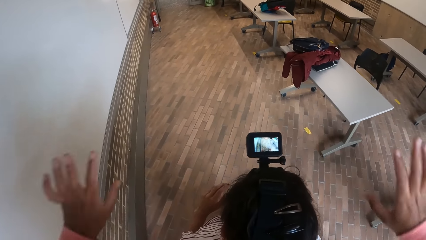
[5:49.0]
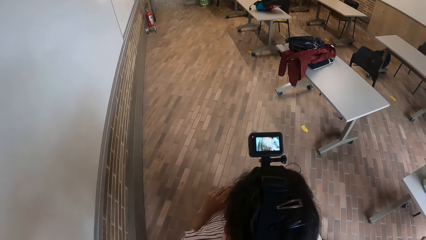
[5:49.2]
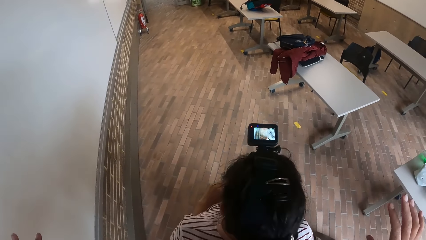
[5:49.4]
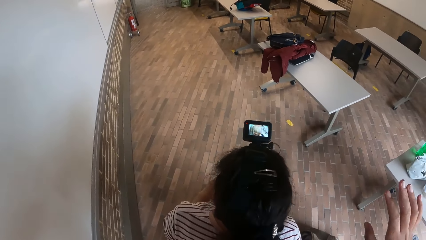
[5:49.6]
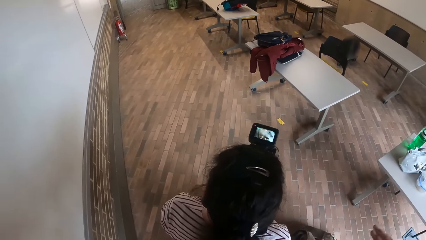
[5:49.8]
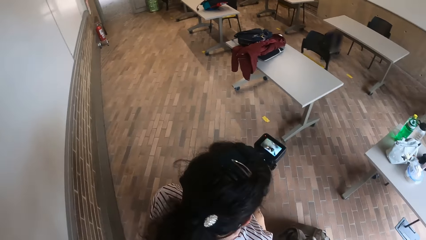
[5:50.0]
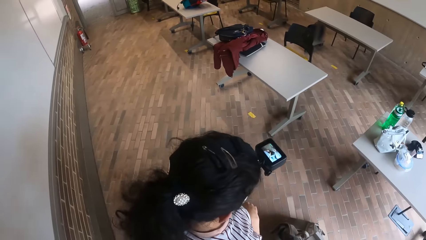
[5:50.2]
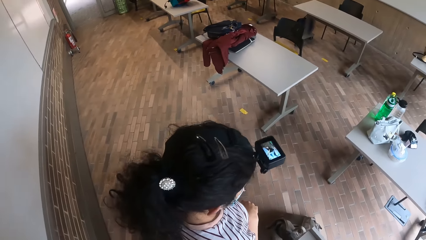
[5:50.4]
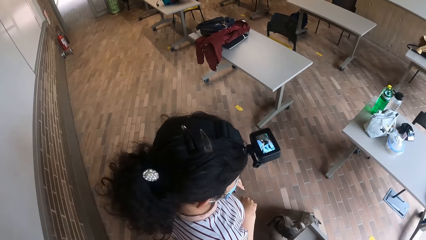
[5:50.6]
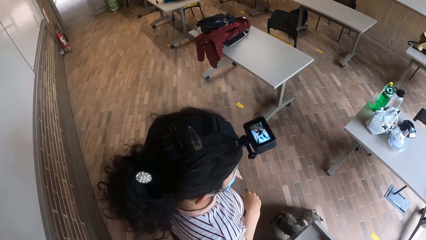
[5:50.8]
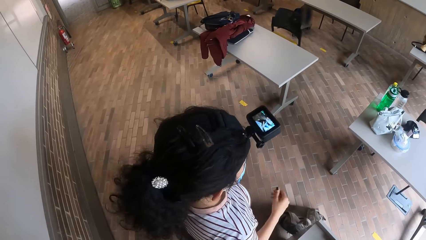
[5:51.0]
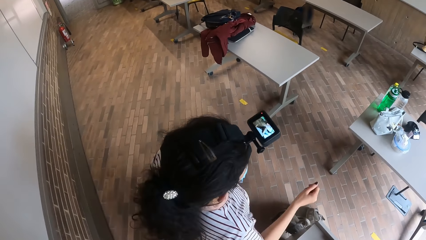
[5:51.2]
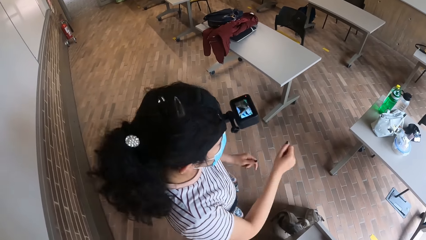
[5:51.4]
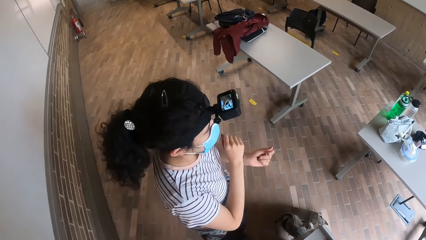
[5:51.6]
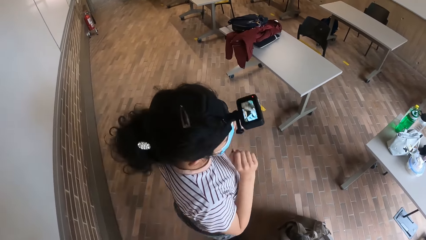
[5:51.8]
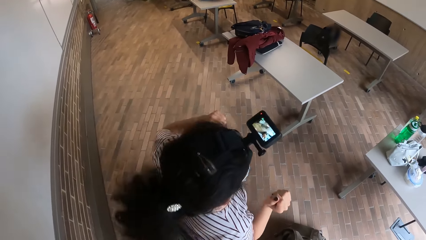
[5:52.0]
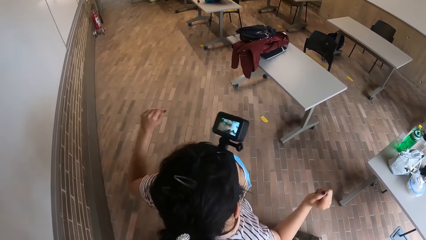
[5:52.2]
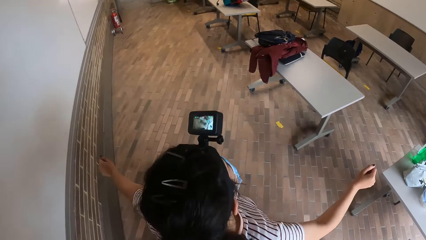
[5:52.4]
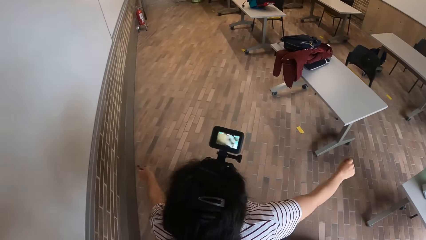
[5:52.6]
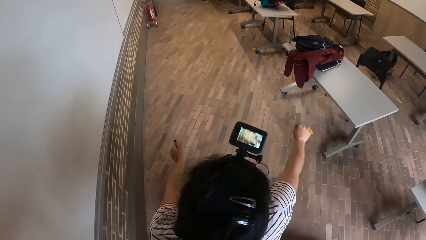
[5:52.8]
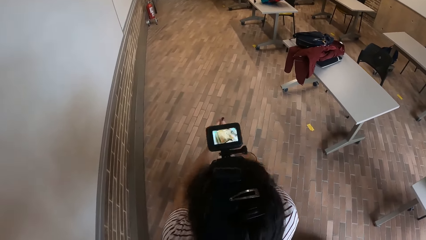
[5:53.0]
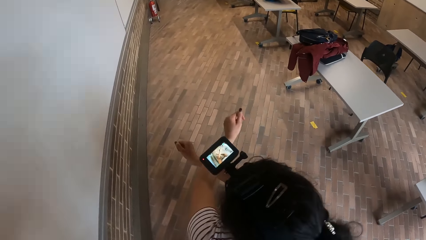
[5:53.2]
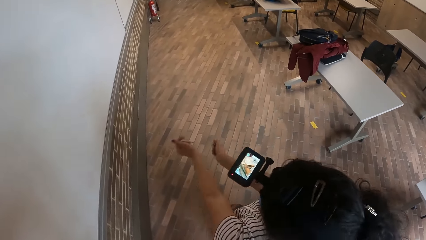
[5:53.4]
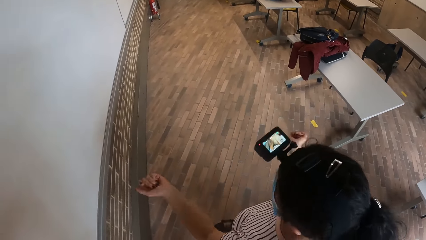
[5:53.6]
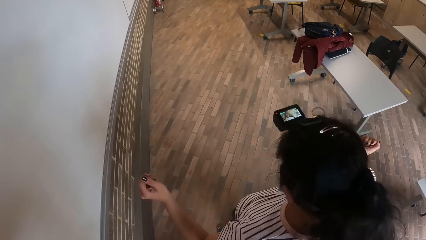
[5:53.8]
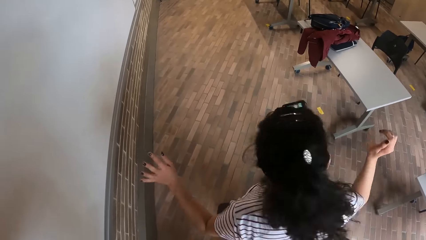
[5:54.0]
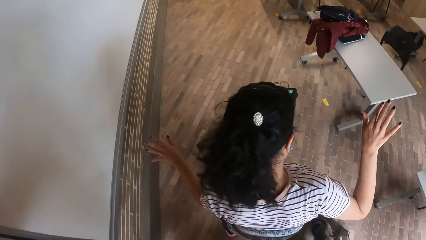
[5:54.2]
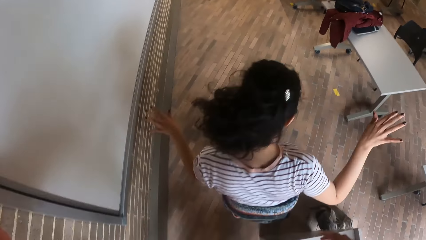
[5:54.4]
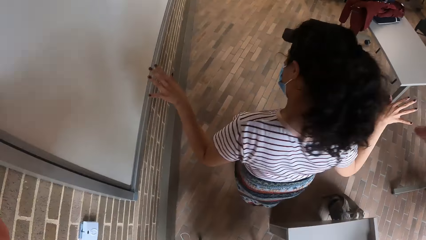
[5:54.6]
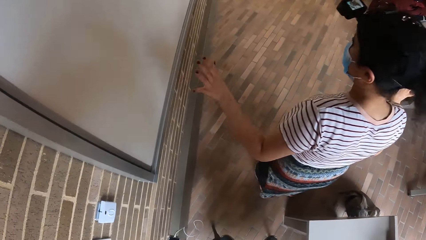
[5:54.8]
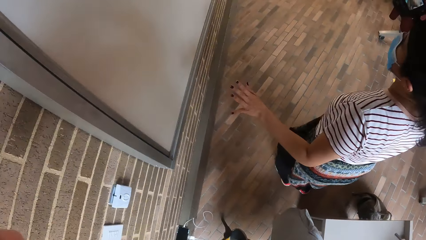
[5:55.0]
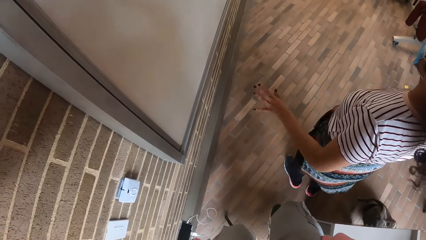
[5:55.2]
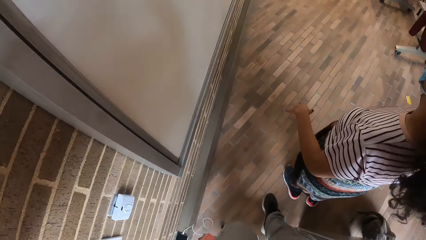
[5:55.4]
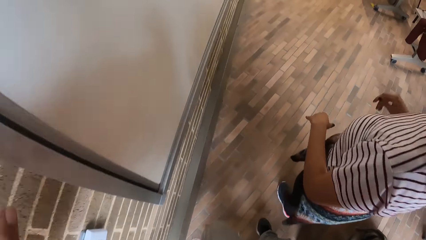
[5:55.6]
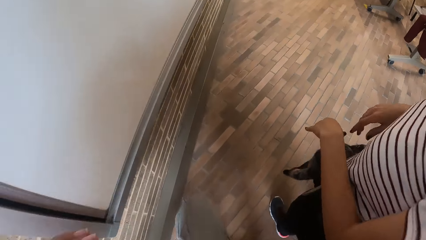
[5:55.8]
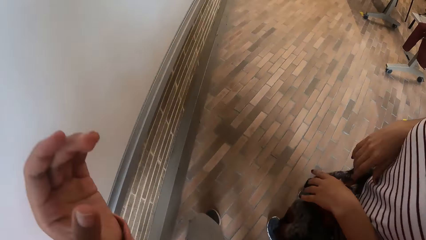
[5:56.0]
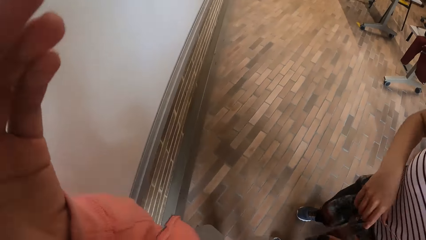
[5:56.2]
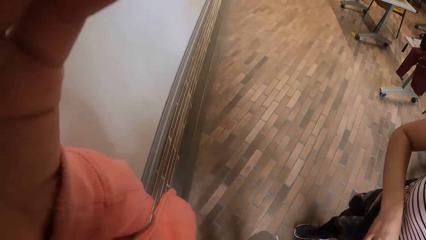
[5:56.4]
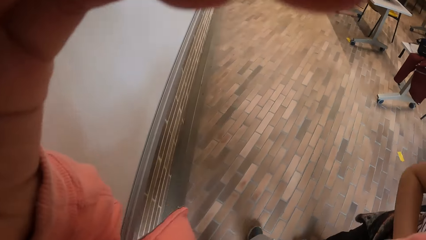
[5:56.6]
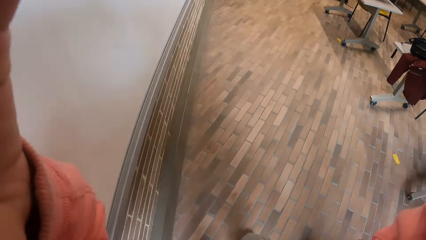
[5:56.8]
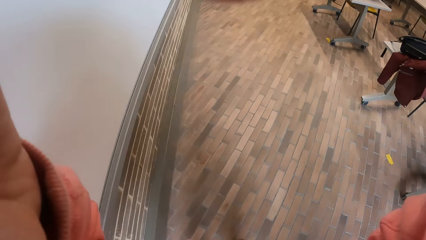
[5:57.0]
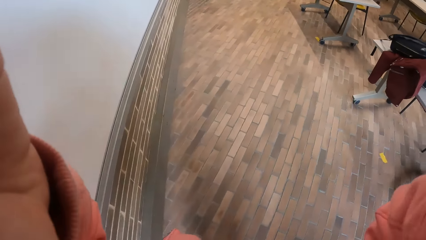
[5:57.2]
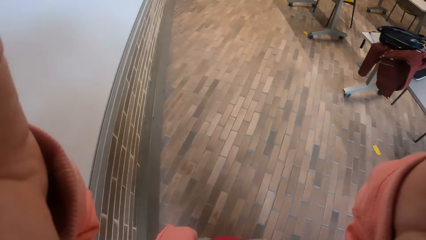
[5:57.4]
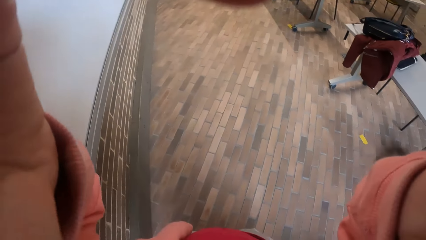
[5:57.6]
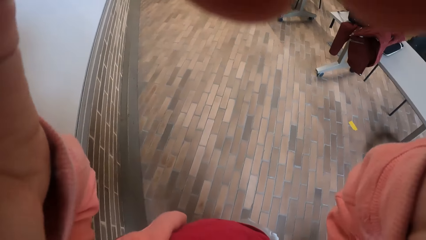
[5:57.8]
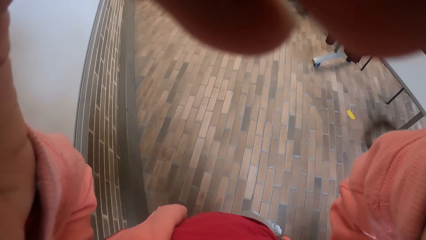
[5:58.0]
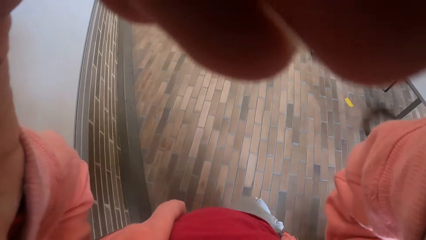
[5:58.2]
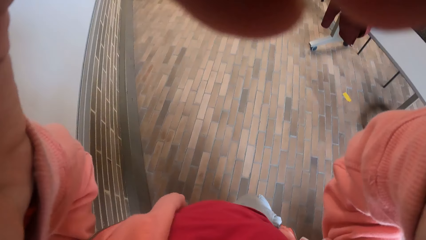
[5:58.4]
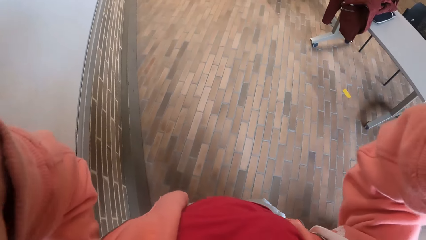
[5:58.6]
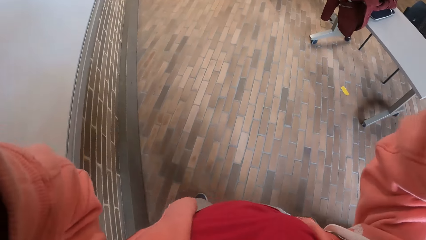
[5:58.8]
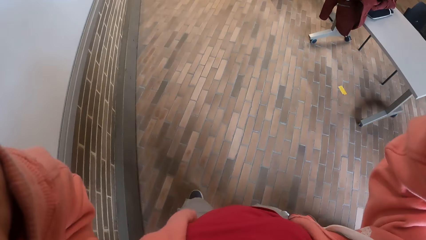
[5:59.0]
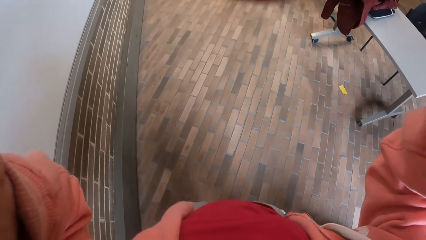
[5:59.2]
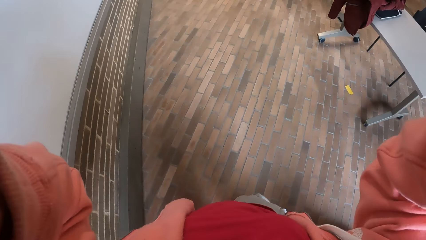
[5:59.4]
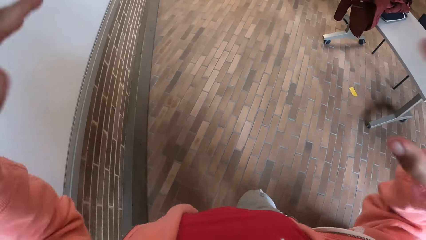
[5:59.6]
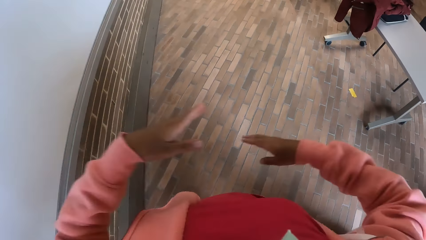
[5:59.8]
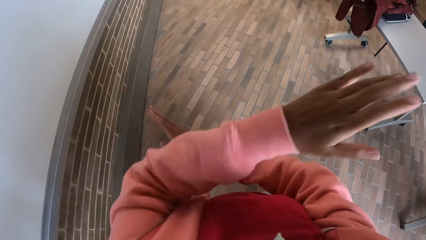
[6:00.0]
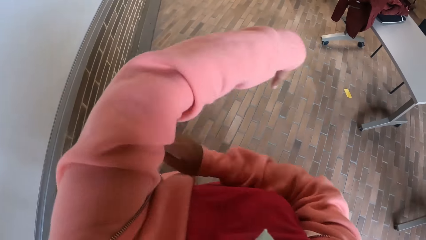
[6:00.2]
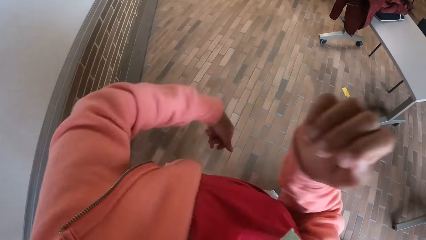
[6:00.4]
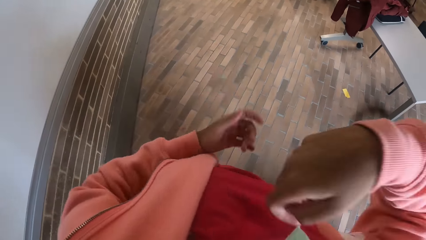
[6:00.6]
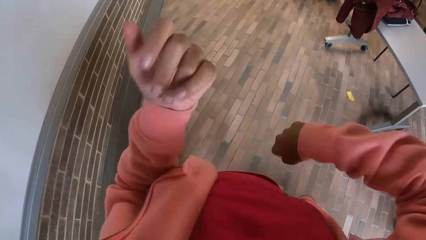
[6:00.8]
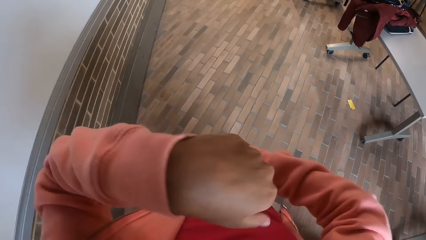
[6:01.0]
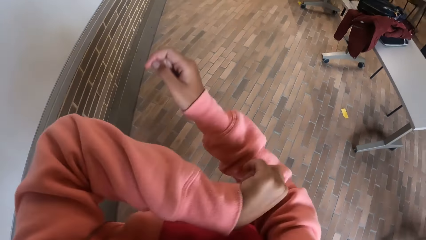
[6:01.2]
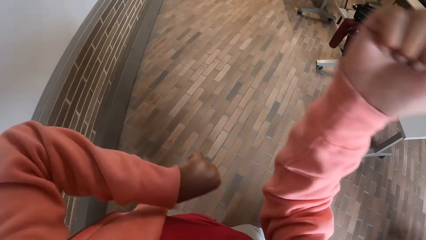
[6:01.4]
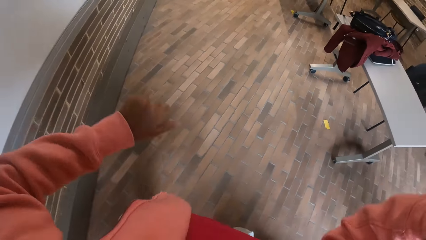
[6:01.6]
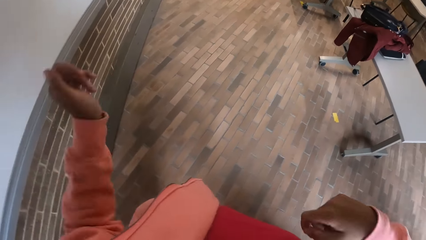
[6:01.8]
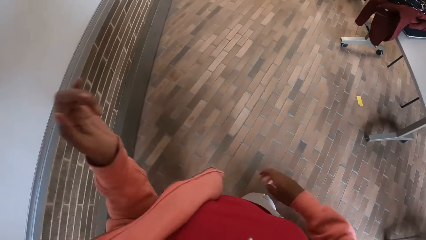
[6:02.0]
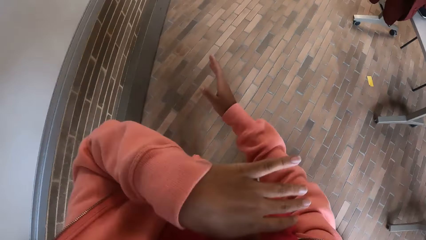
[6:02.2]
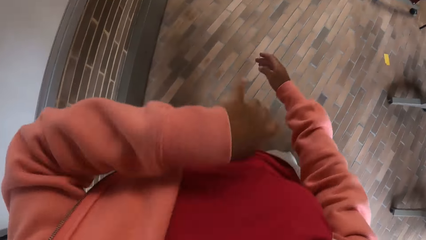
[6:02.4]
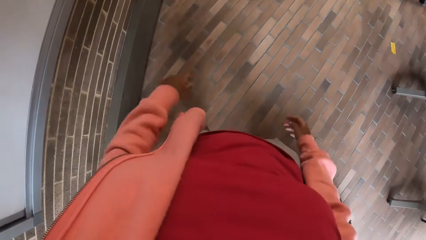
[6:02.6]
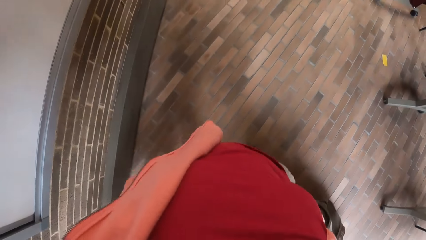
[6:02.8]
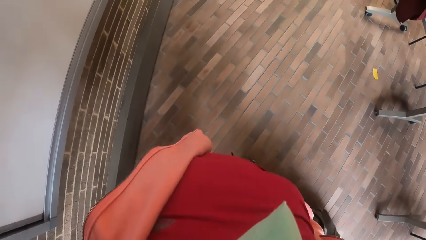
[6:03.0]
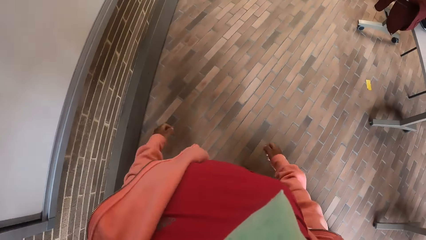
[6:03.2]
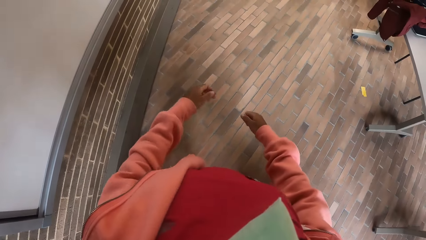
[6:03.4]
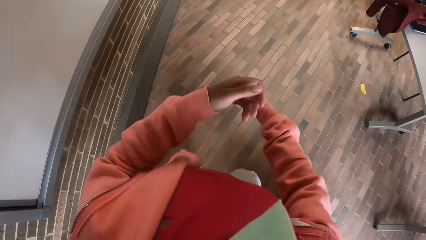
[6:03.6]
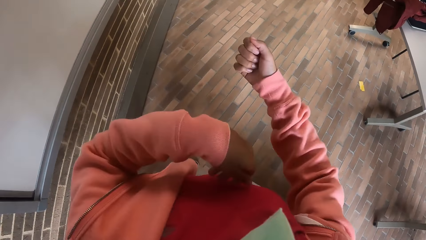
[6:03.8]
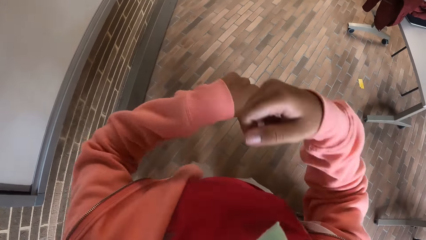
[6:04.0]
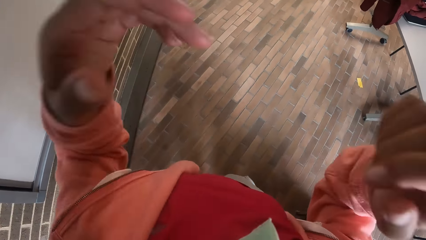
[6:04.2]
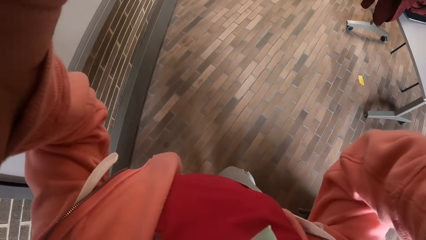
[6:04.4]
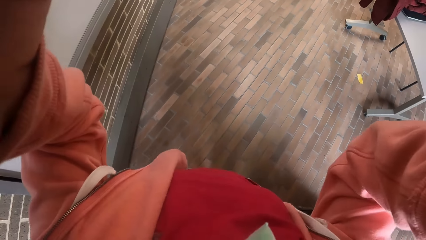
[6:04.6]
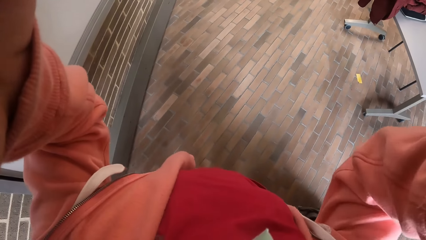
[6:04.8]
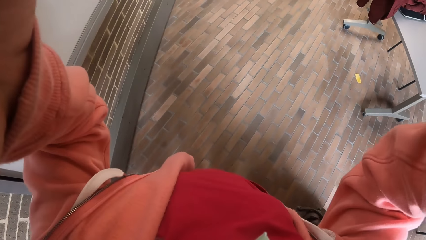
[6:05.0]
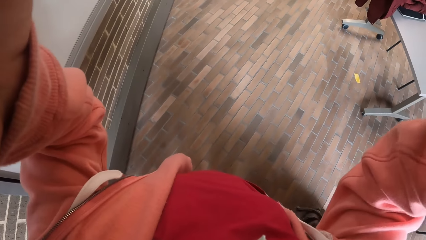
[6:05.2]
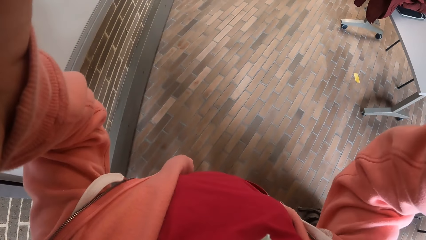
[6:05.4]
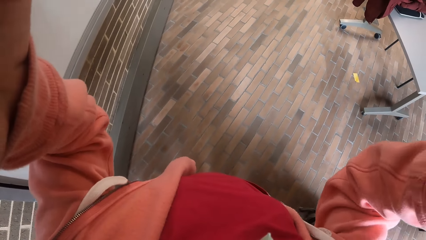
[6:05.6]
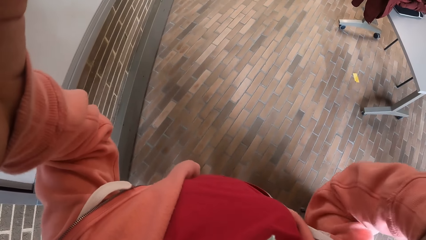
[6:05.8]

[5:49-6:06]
The camera wearer climbs down from the chair. The woman dances. The camera wearer adjusts the camera. They dance around. They adjust the camera.
